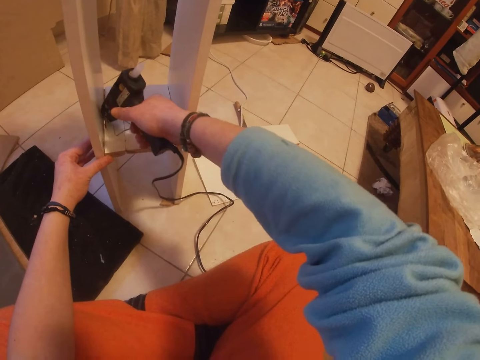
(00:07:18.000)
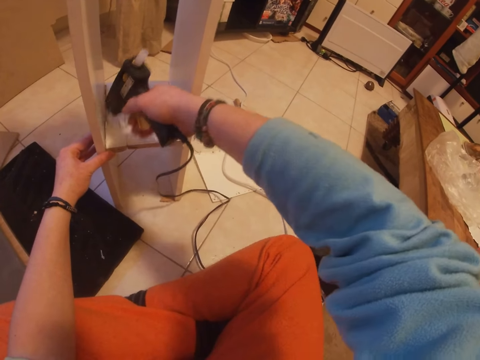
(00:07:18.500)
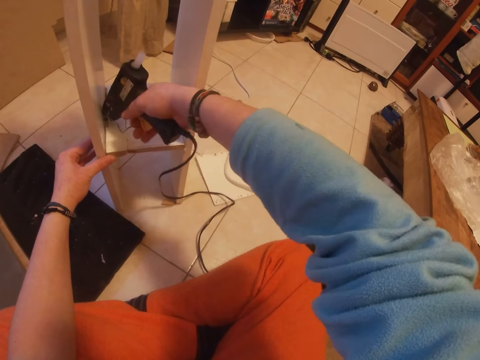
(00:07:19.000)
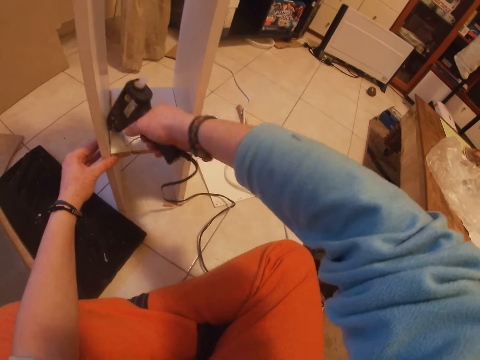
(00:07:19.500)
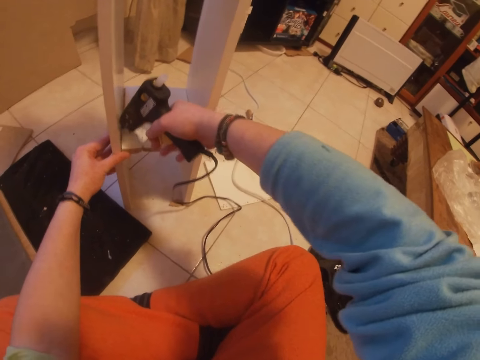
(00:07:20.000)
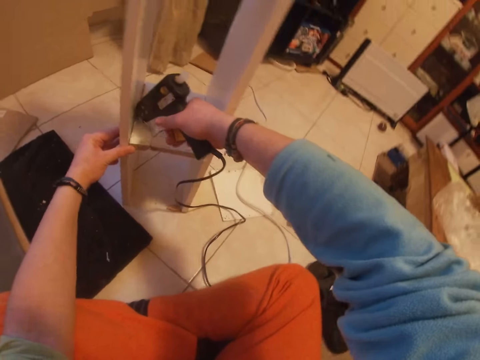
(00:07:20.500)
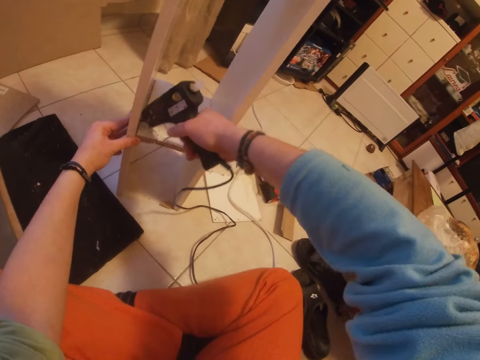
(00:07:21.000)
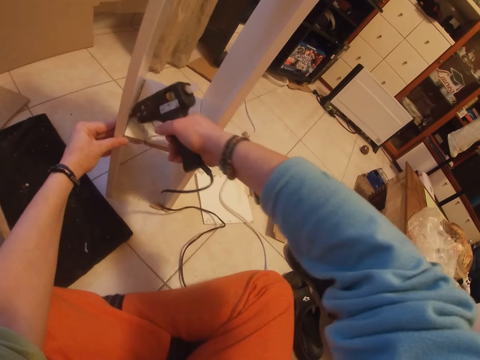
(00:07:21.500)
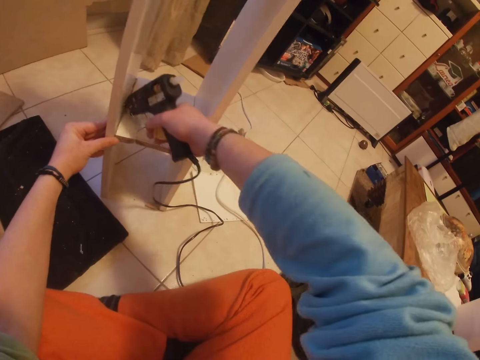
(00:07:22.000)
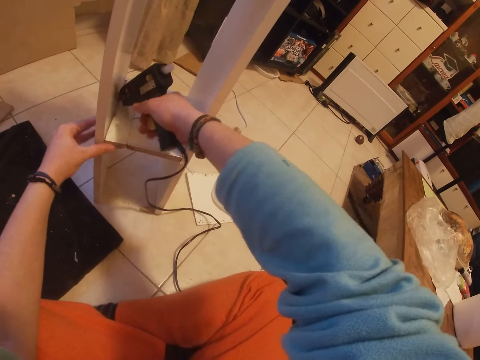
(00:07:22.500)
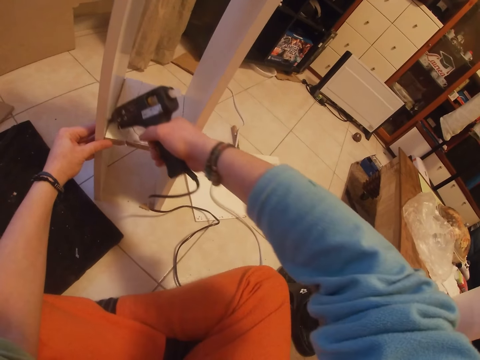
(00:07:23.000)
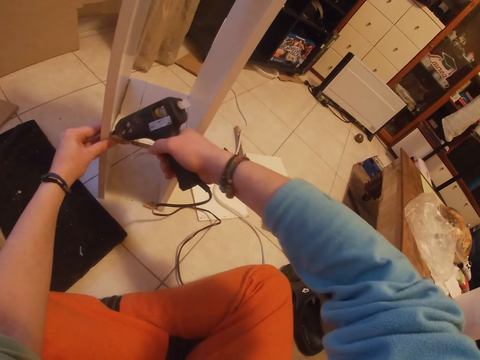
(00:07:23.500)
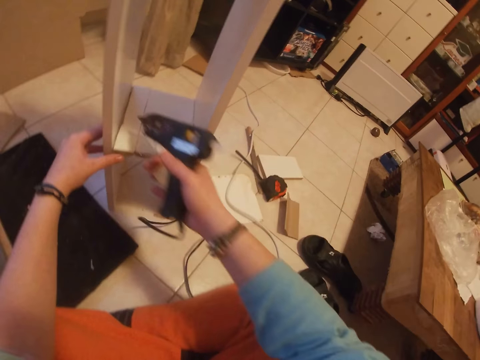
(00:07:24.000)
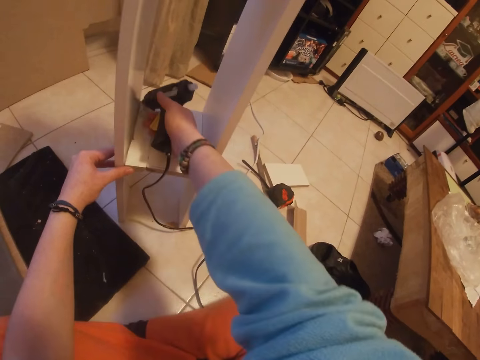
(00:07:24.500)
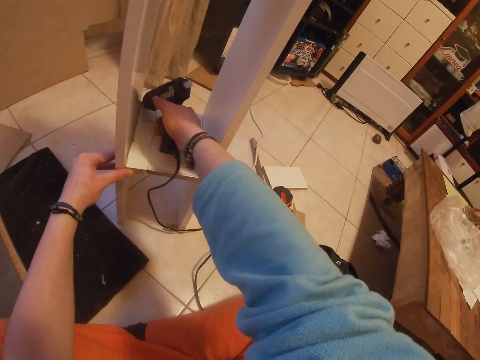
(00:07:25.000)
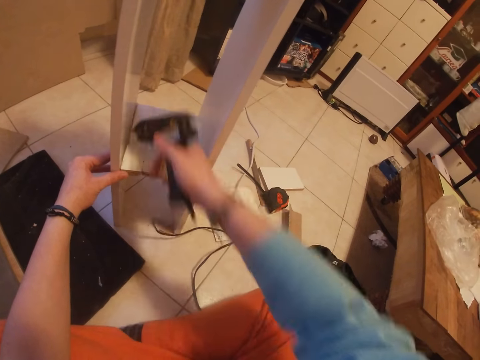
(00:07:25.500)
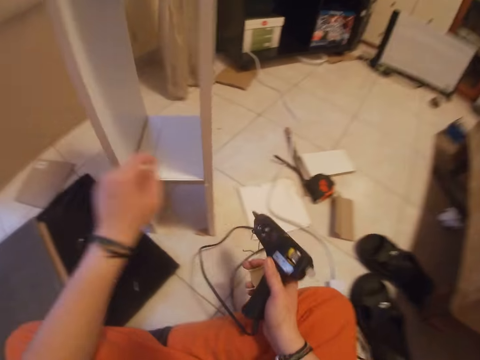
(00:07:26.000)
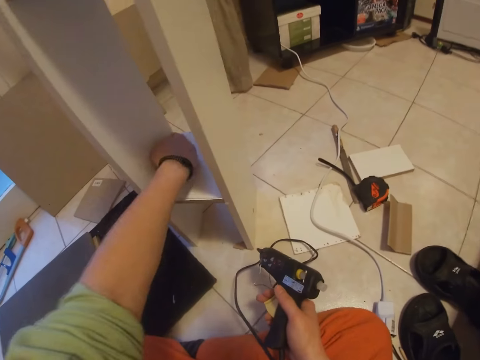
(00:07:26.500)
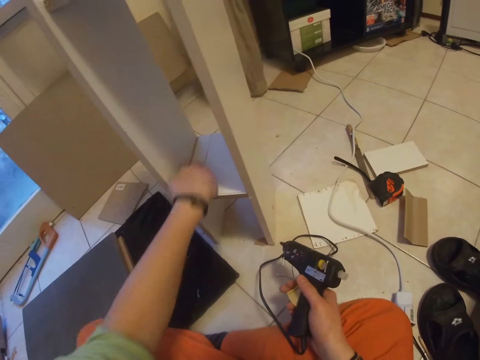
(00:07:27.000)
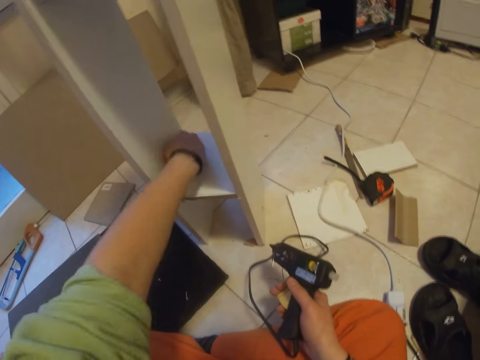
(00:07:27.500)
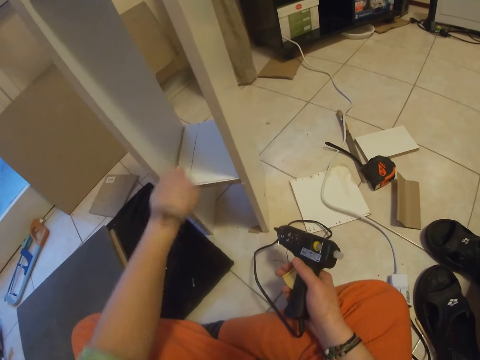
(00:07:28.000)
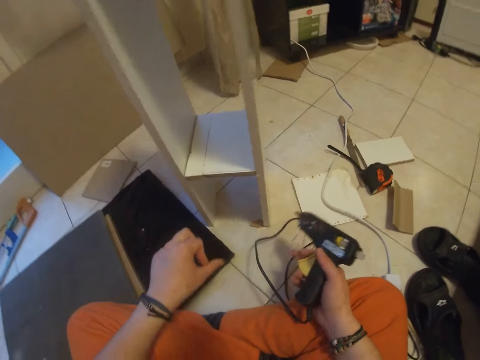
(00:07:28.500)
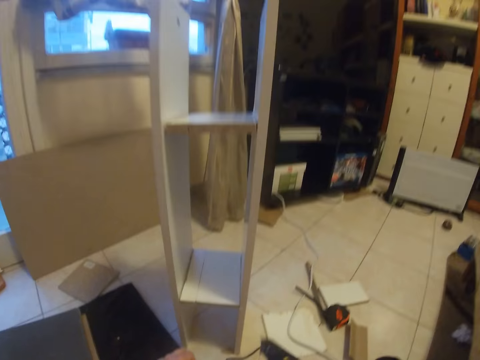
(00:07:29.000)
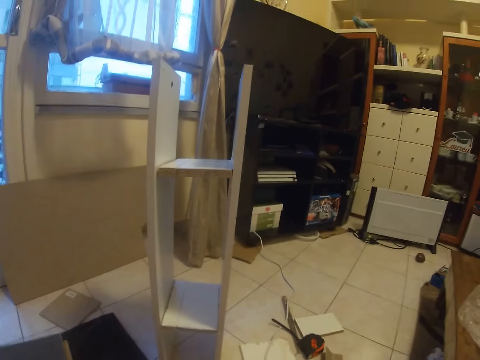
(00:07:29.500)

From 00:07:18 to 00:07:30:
The camera wearer spreads the gum on the middle plank with his left index finger.

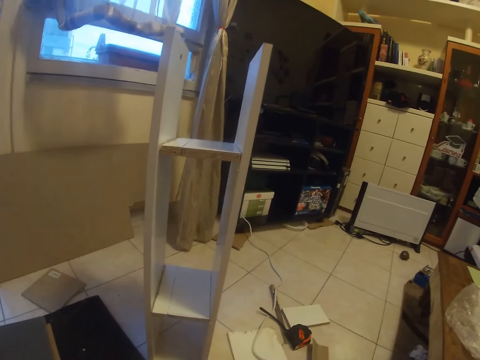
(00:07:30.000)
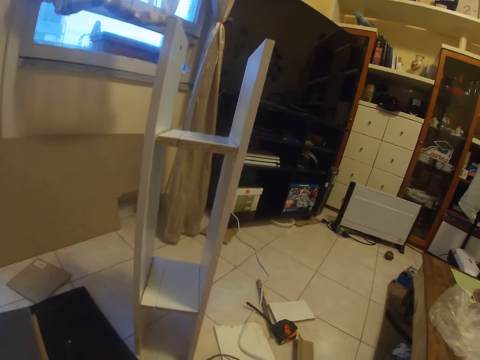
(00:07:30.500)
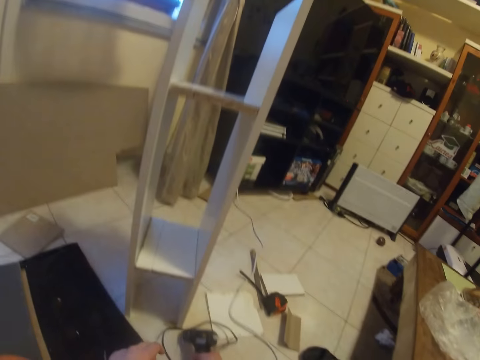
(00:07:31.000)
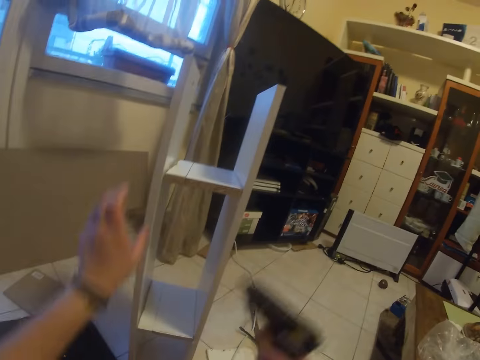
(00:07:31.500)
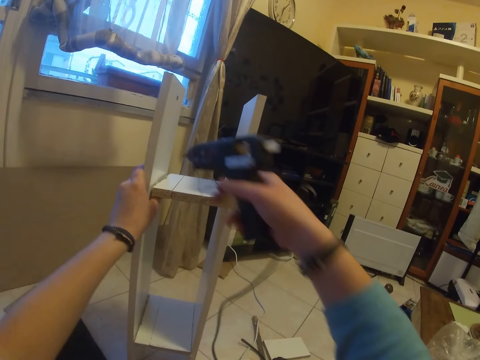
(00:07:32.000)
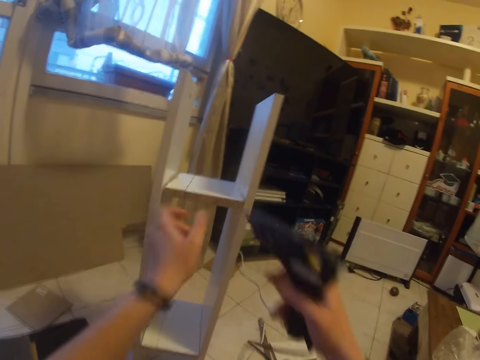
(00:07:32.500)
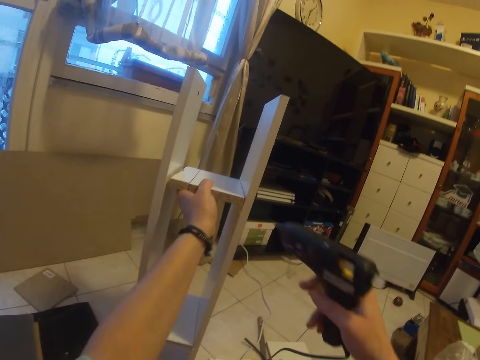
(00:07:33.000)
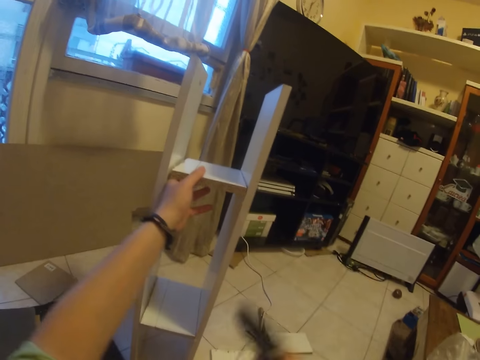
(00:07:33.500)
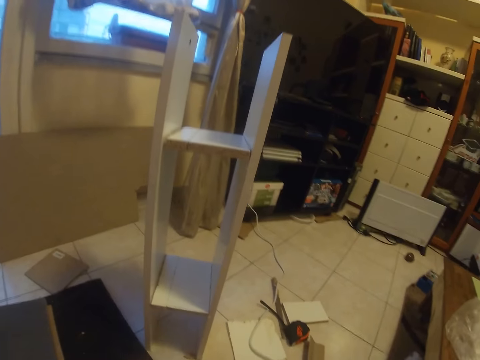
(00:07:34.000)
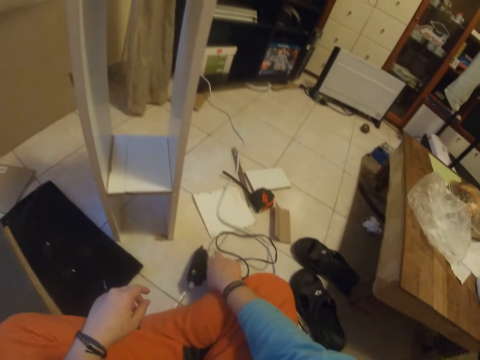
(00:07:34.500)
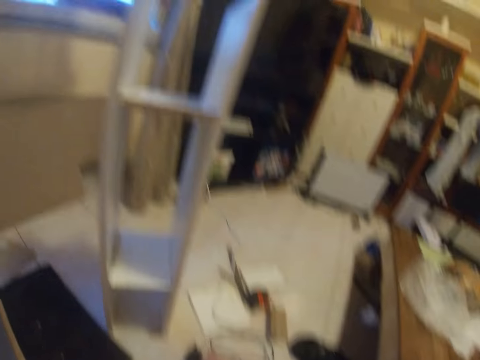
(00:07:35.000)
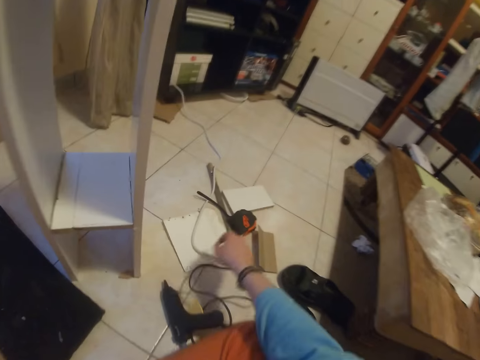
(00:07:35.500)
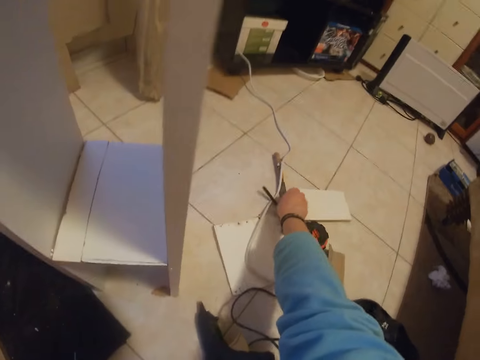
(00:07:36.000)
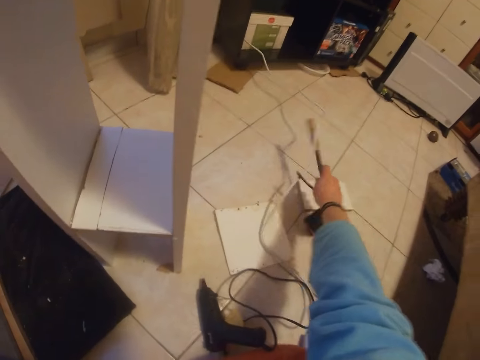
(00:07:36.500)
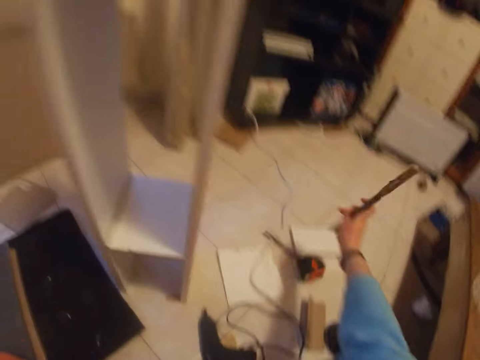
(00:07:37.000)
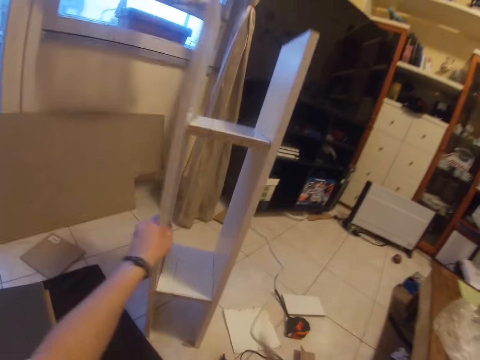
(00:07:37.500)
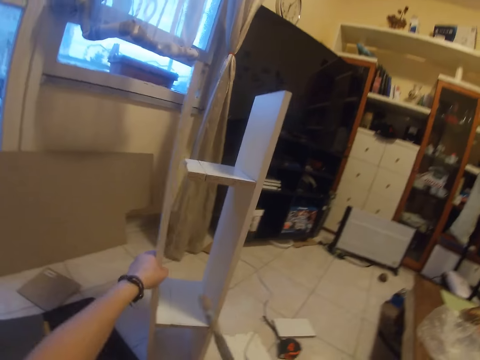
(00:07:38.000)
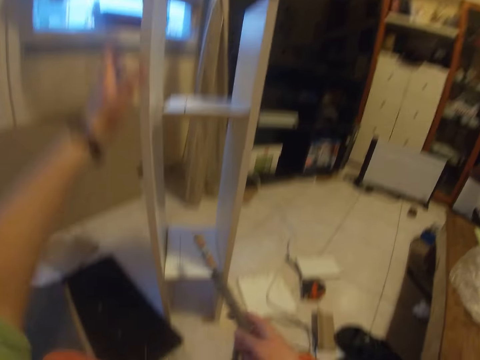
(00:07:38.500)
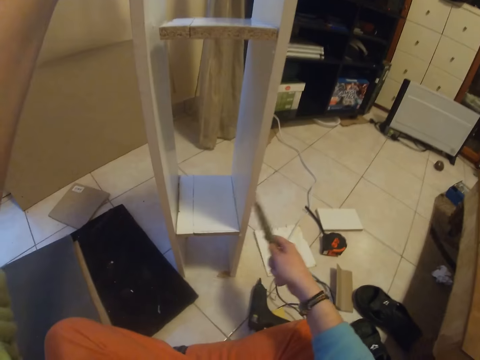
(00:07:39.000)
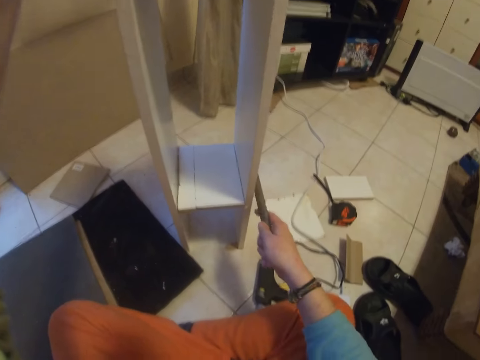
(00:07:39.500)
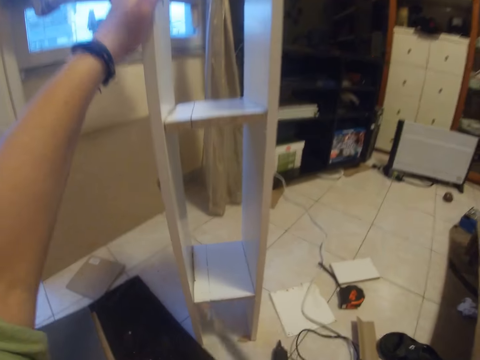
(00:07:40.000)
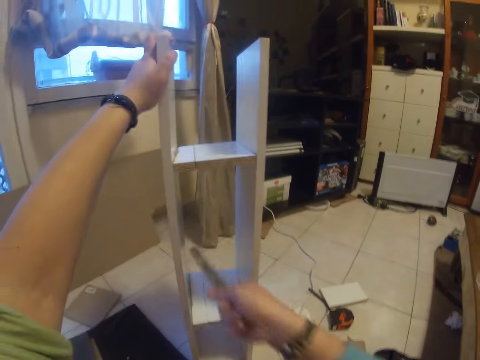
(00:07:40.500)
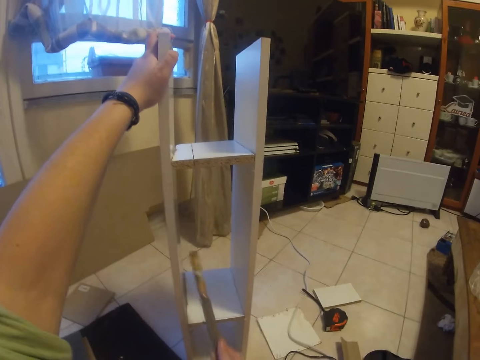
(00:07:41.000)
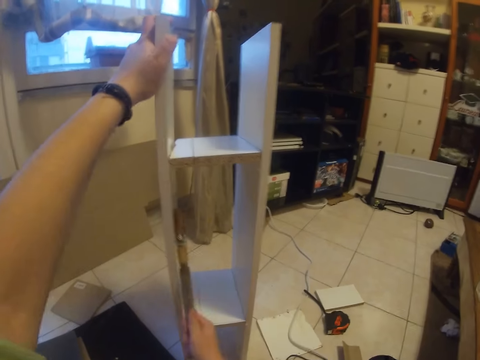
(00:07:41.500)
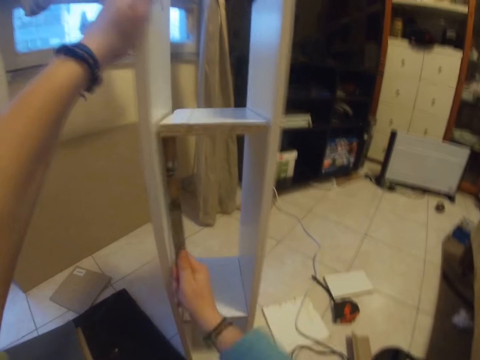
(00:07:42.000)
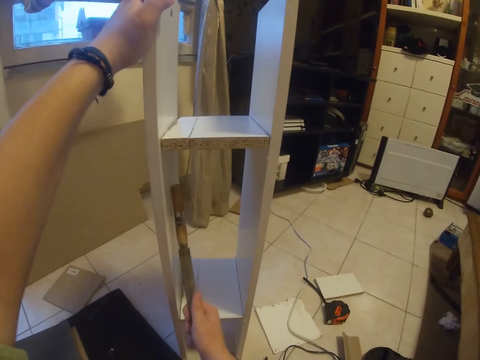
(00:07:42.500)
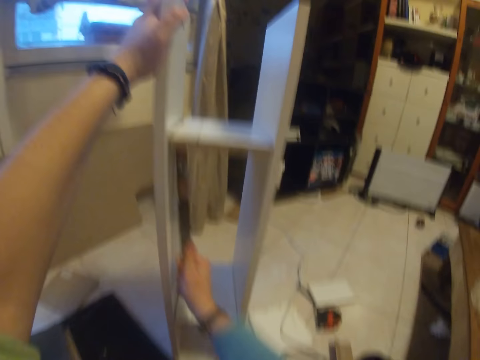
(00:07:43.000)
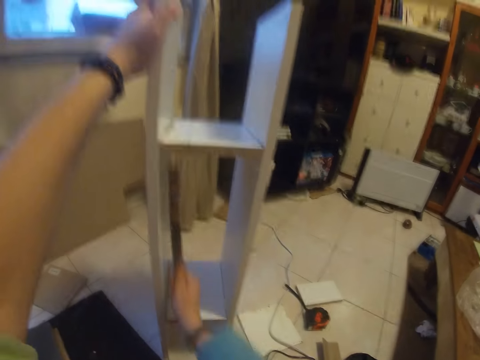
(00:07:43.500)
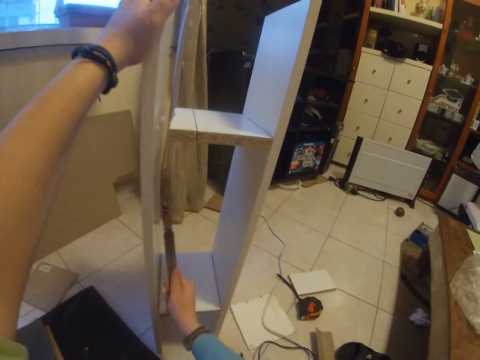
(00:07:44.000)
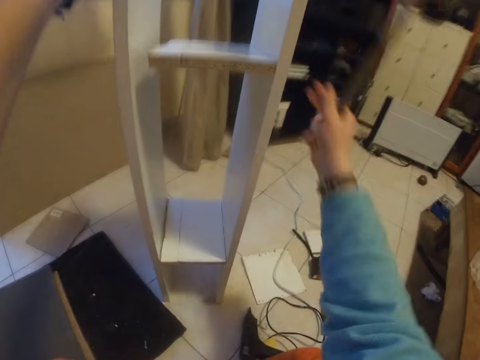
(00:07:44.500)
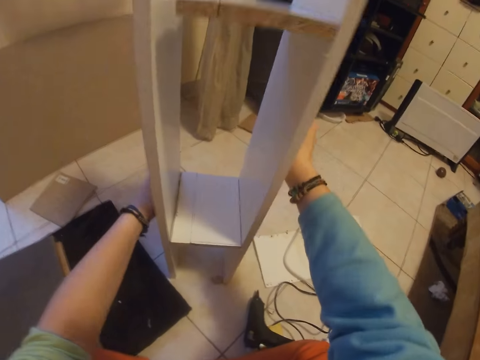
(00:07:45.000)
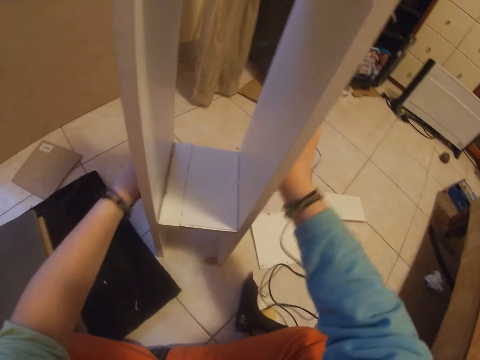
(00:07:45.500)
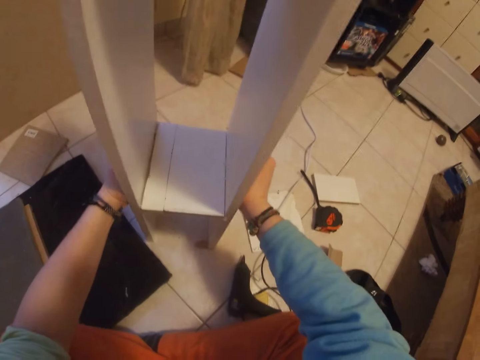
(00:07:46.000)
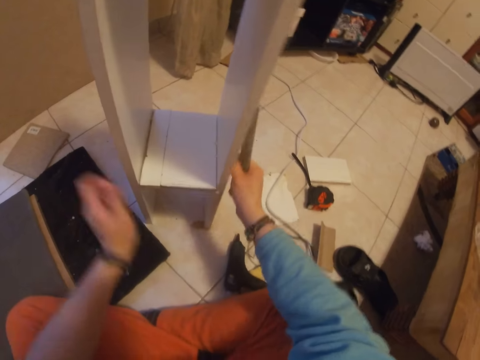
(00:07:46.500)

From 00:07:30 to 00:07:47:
The camera wearer holds the wooden rack with his left hand. He holds the middle plank with his left hand. He drops the gum gun on the floor with his right hand. He picks a rod or screwdriver from the floor with his right hand. He holds the wooden rack with his left hand. He does it again. He presses the screwdriver on the wood shelf. He hits the middle plank with the rod in his right hand. He places both hands on the wooden rack.
